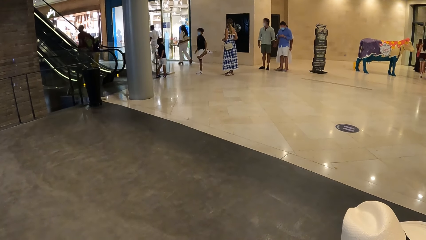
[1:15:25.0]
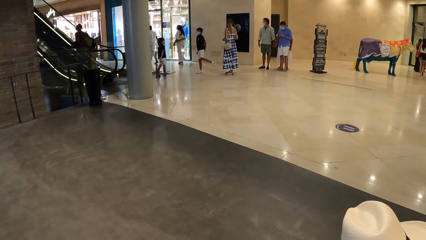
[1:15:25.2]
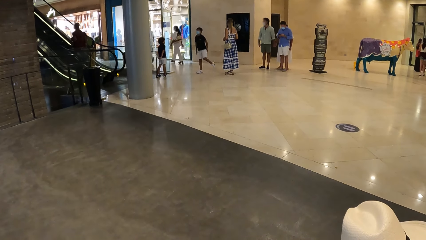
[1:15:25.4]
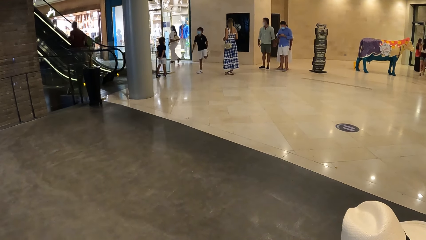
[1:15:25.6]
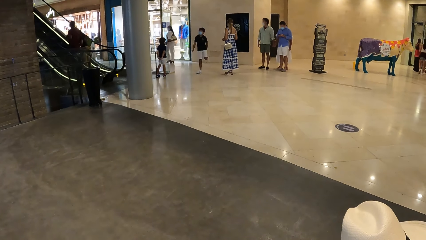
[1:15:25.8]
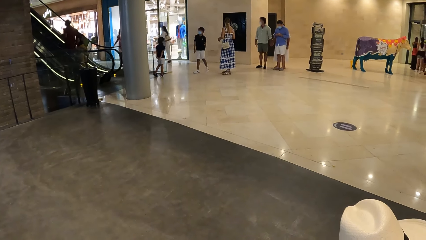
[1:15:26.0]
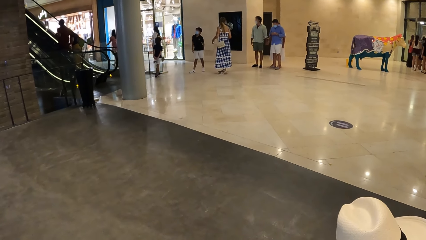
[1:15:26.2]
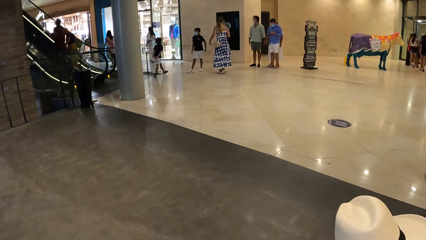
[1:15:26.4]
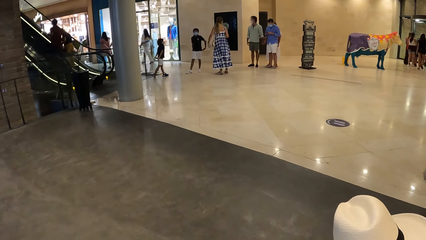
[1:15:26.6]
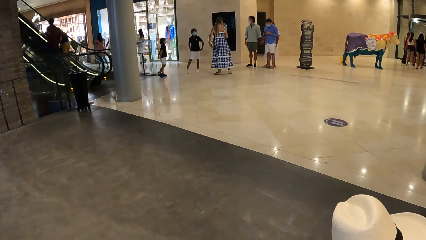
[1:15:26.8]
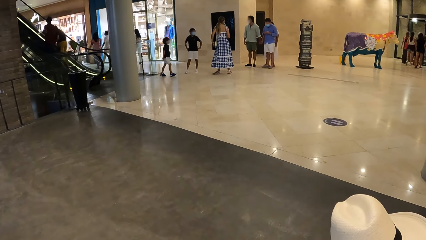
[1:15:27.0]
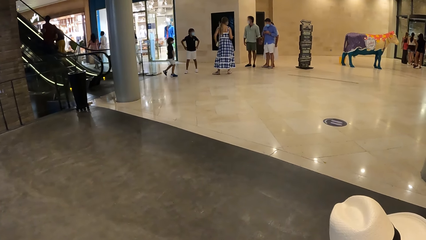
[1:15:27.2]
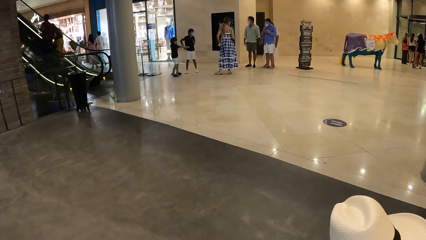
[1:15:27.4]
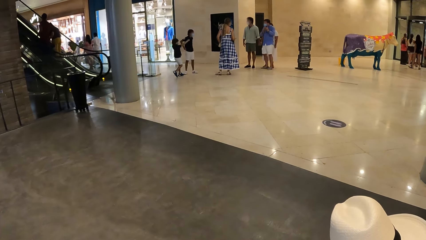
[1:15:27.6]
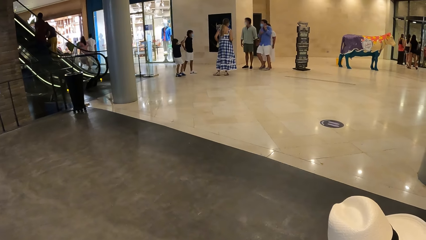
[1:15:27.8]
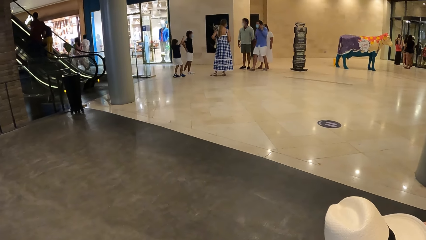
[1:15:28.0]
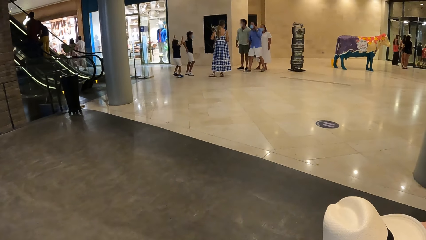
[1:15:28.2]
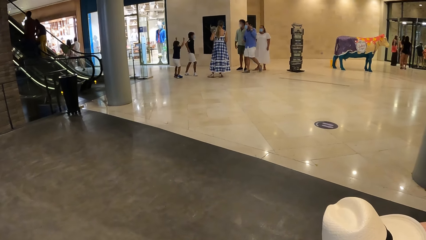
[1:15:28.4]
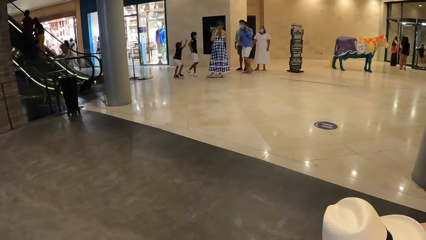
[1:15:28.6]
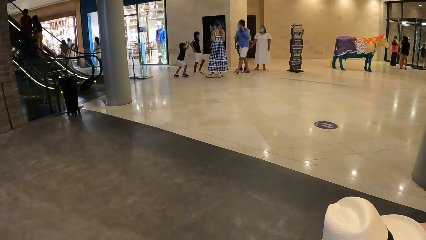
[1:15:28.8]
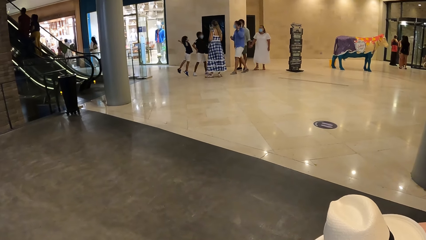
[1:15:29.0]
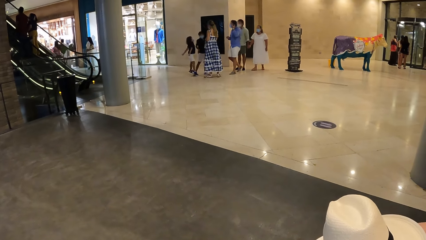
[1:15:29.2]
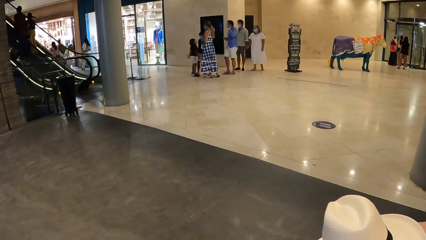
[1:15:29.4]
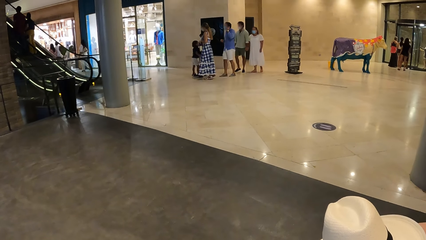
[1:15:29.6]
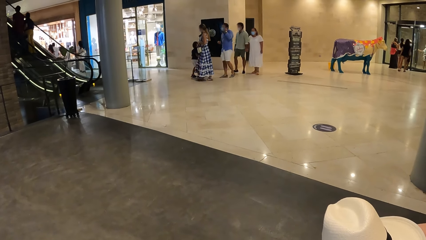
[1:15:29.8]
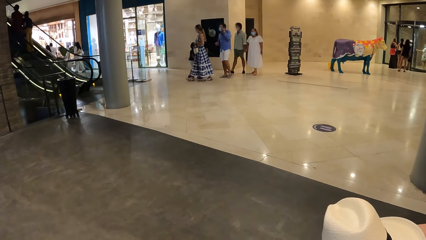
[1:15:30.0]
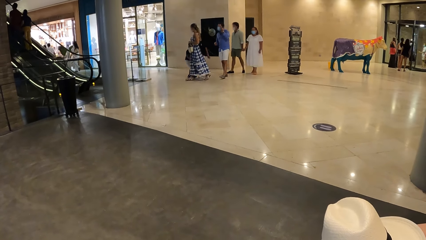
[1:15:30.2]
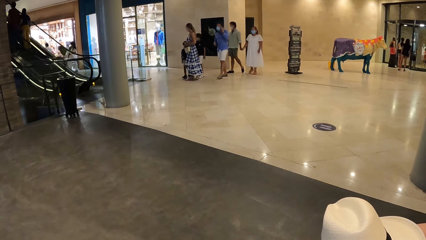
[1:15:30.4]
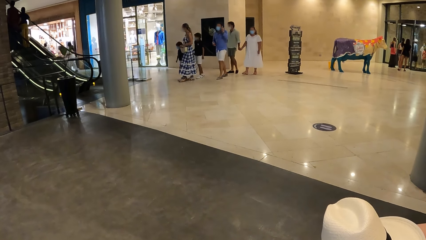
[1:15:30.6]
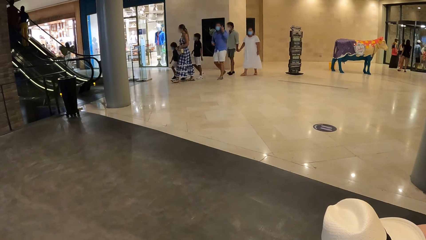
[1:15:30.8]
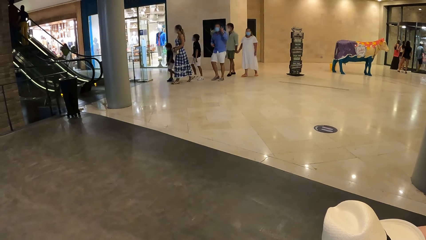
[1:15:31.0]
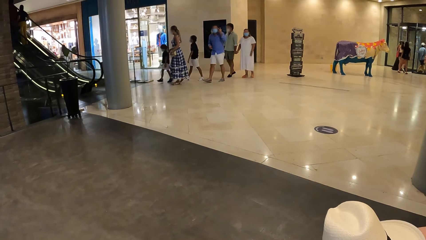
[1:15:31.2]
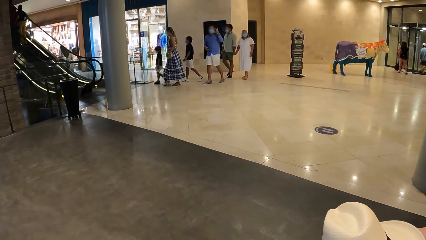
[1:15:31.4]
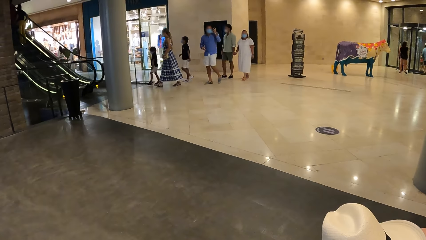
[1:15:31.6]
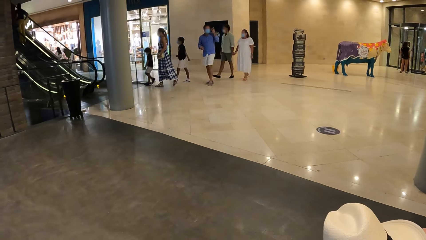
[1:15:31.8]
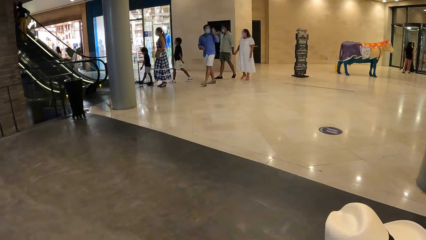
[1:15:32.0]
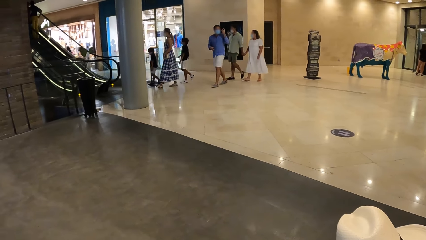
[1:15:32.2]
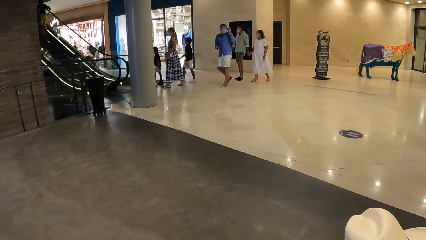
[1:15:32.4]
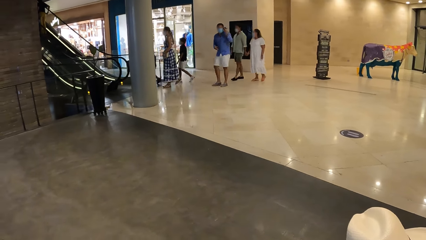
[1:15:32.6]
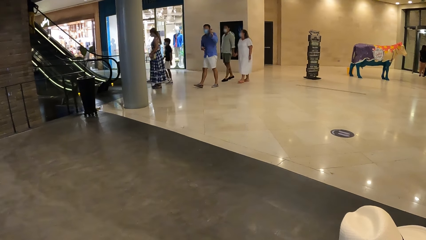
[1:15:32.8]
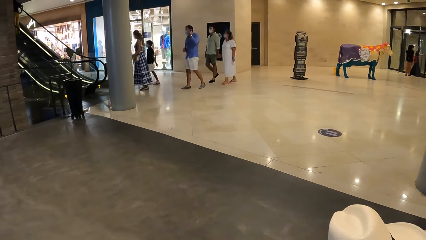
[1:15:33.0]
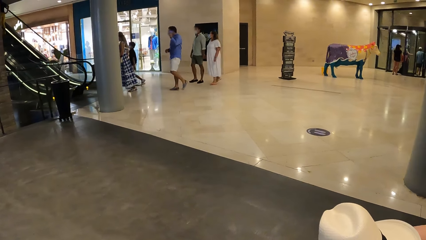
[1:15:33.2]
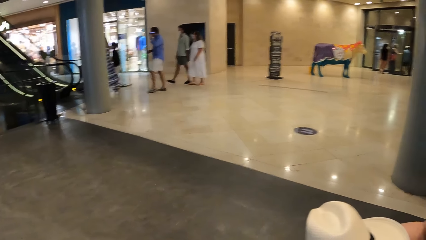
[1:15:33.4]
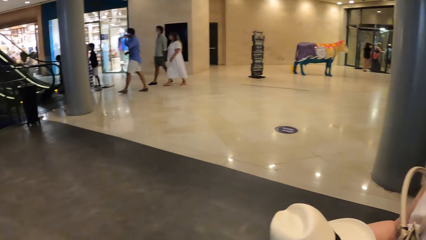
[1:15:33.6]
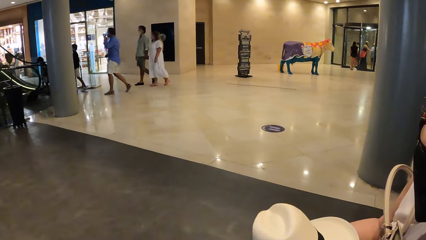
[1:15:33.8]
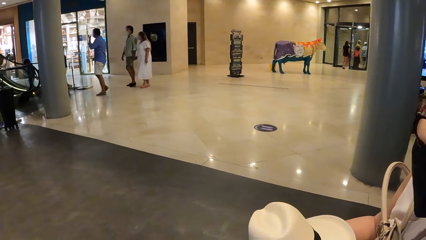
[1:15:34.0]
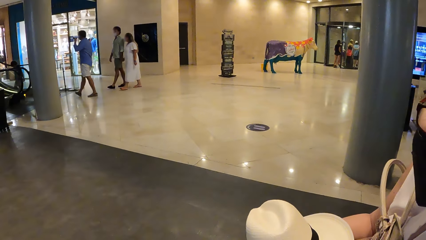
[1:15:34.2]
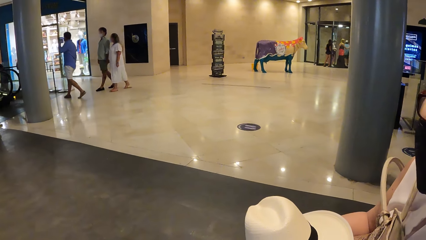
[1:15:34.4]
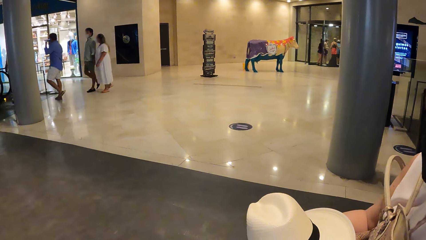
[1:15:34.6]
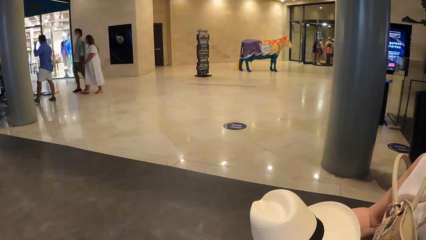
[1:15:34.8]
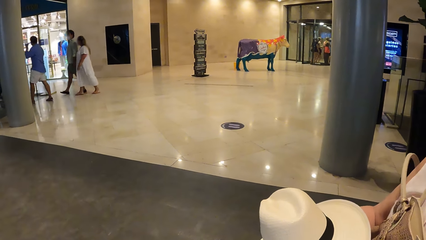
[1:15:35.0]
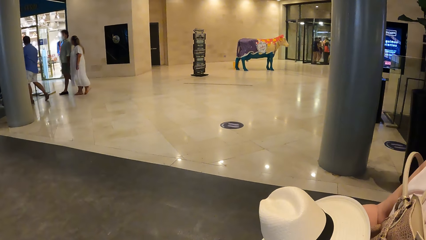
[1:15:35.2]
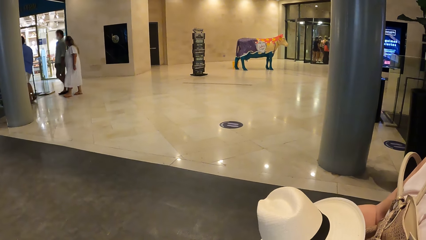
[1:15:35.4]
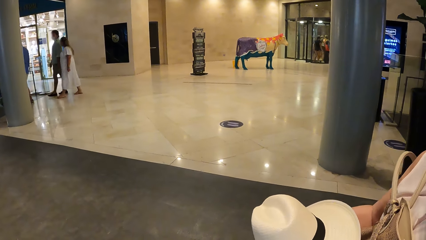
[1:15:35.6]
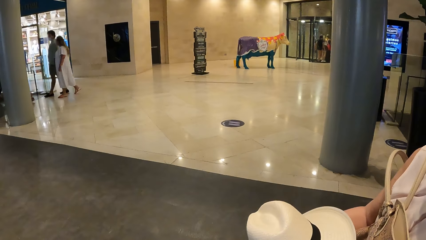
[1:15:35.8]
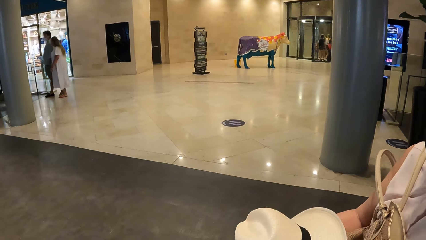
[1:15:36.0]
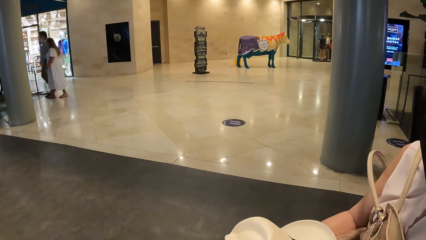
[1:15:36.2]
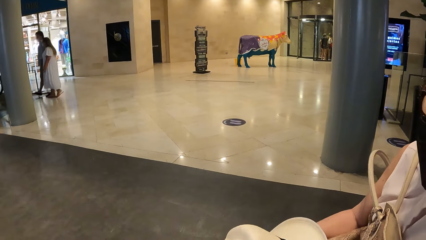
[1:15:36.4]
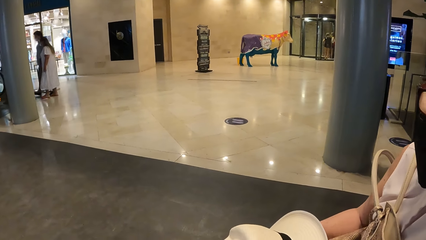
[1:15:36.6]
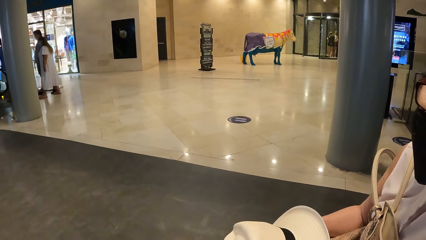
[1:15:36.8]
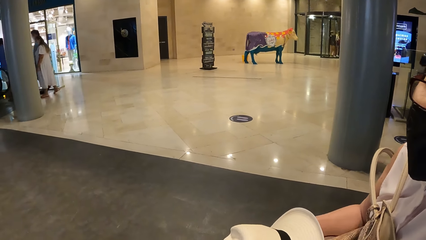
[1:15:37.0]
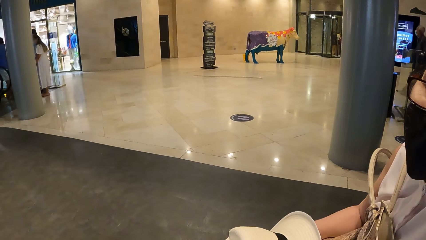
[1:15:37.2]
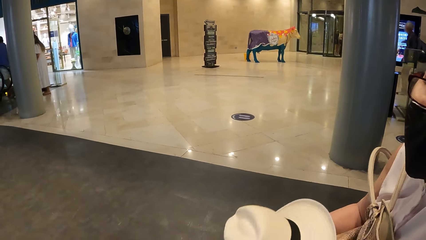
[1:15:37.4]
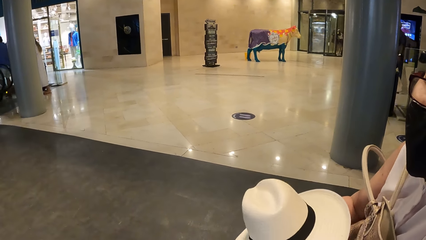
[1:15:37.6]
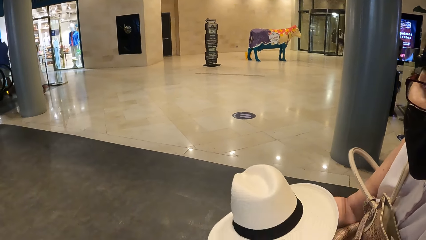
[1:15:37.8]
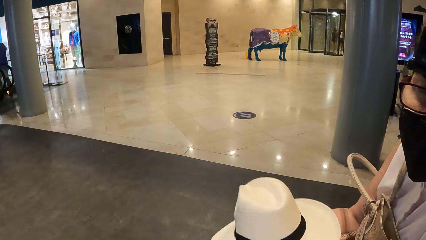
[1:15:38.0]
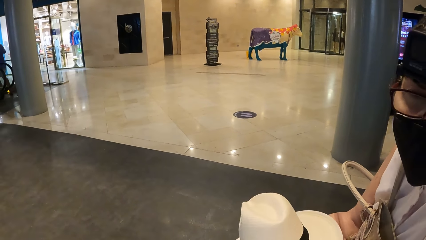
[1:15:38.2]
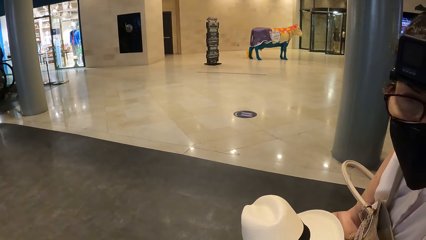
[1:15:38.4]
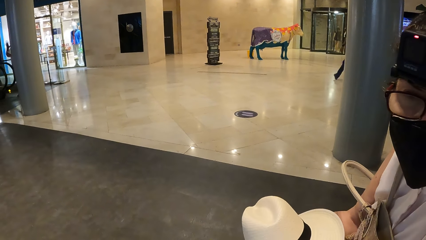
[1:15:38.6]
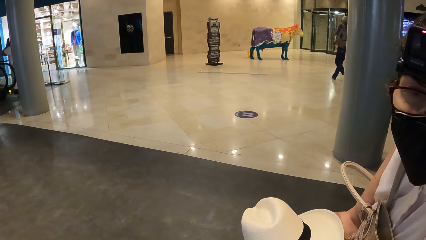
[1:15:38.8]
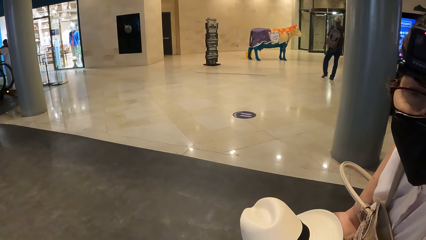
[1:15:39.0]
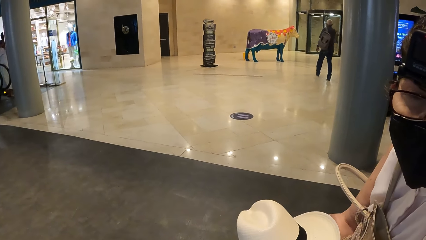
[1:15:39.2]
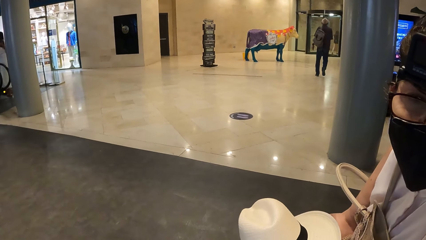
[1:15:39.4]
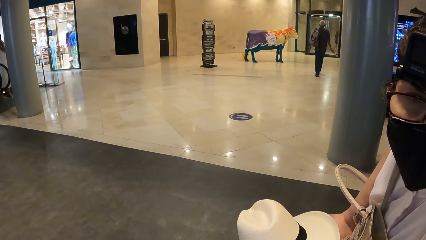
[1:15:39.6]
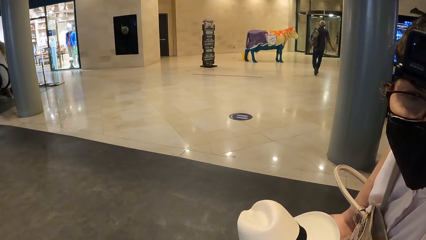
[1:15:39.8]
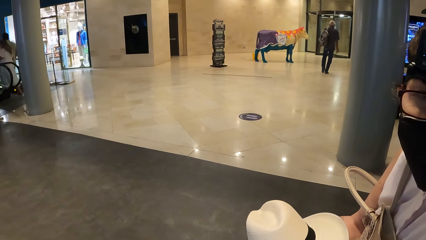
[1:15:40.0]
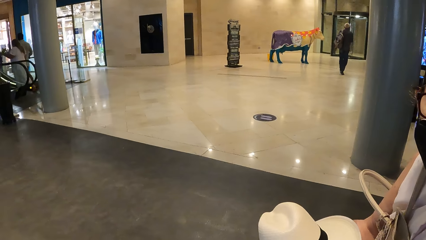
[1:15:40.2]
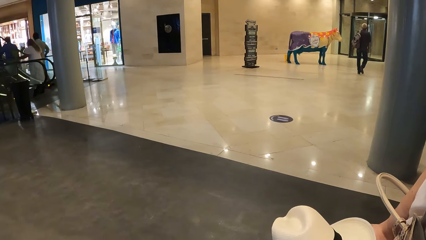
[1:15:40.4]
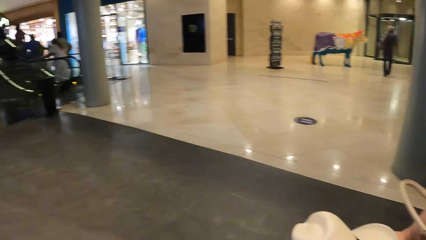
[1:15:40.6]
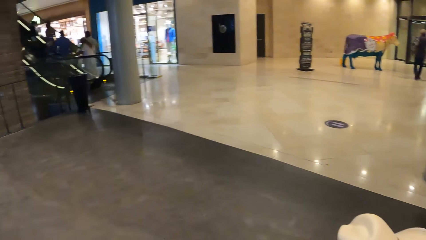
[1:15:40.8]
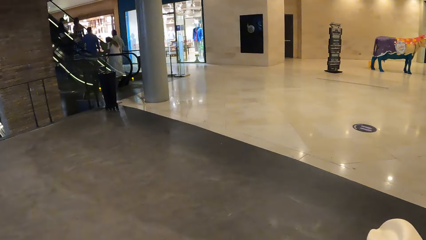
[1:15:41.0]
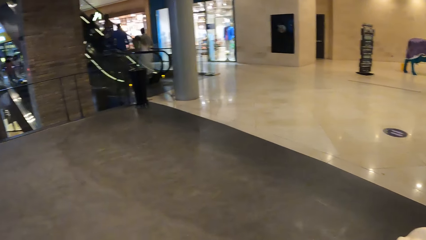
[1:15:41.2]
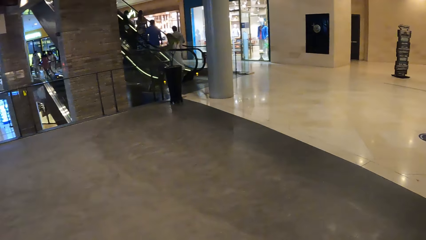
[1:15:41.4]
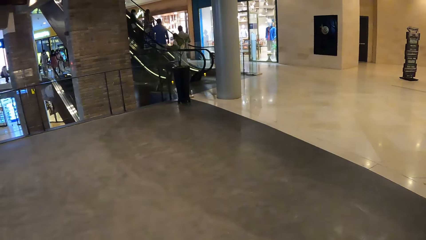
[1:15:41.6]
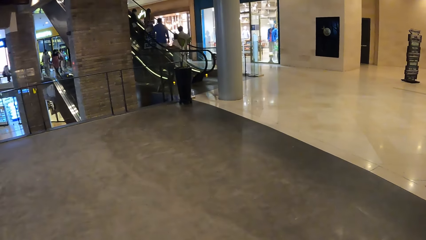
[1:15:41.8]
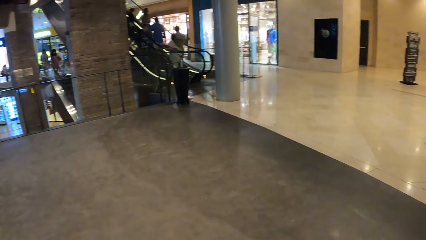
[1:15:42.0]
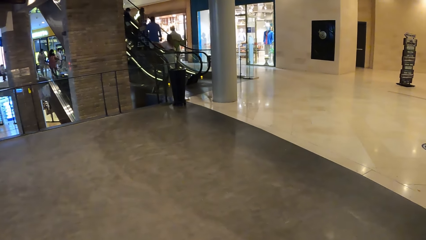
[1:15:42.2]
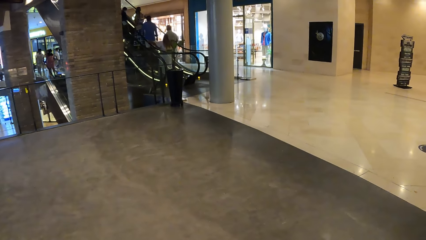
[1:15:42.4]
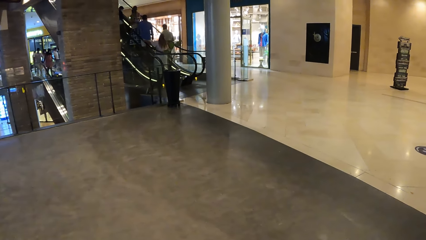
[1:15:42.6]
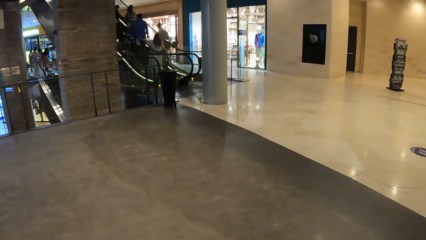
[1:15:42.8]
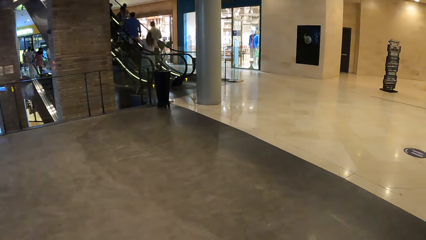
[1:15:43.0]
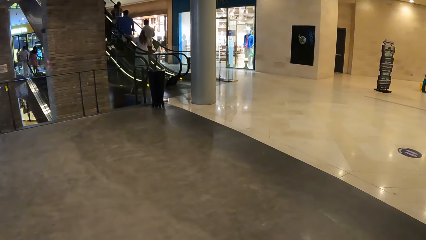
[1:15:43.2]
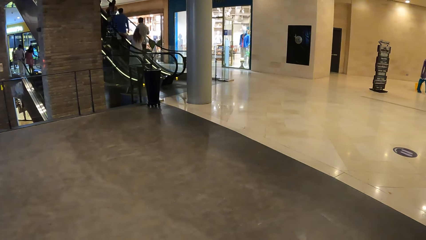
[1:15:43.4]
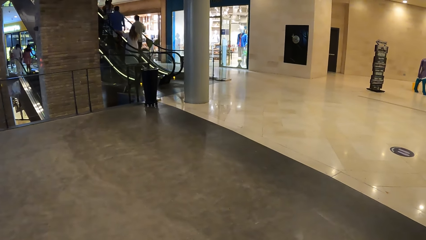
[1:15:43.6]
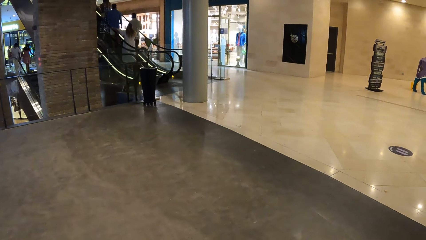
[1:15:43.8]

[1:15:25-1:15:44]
The camera wearer looks around. A woman moves a hat. The camera wearer looks around. The woman moves a hat and converses with the camera wearer. The camera wearer looks around.
